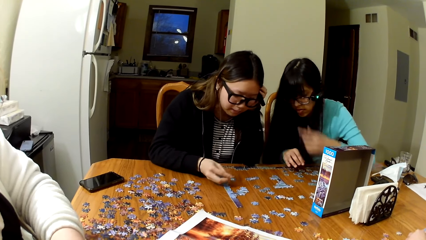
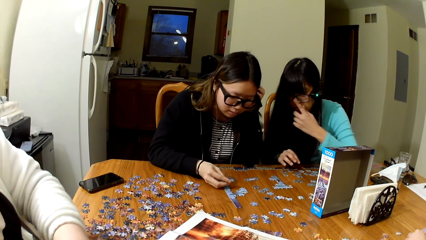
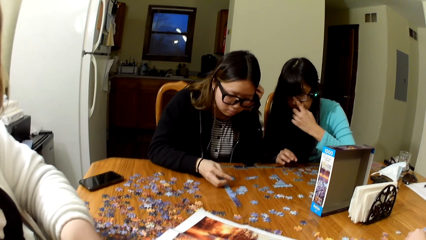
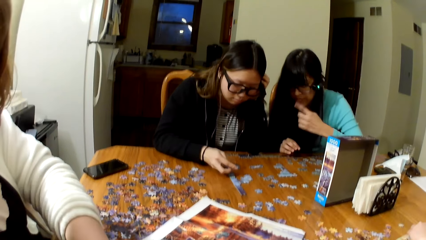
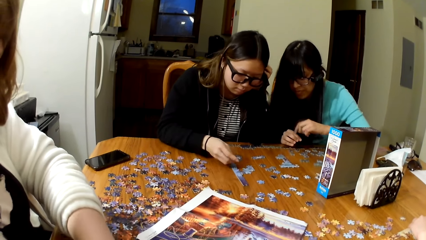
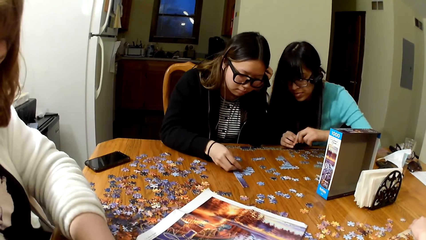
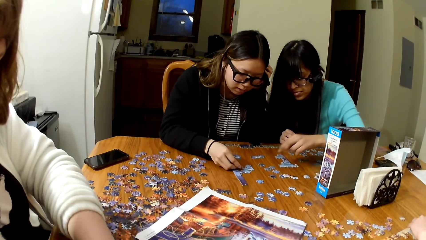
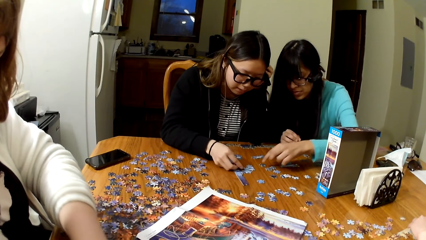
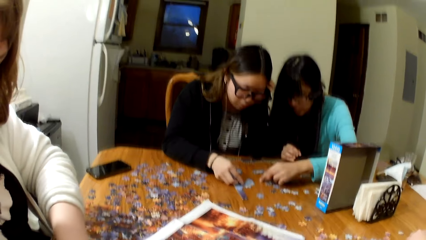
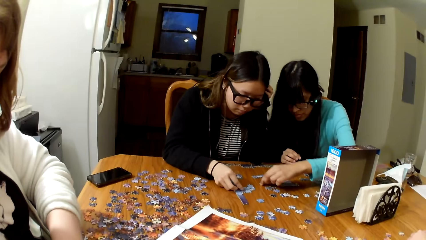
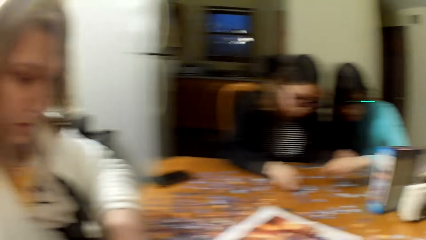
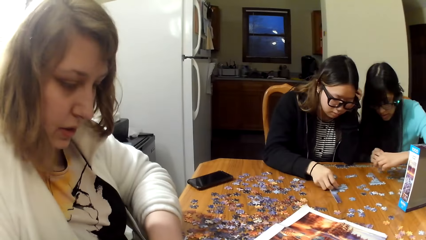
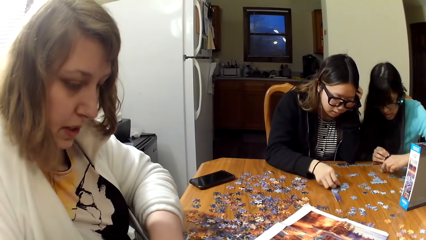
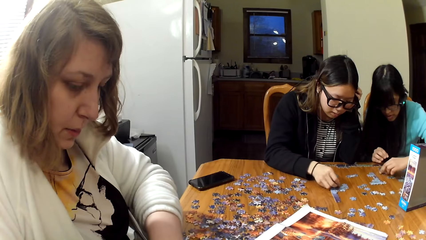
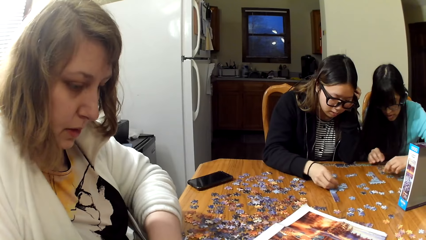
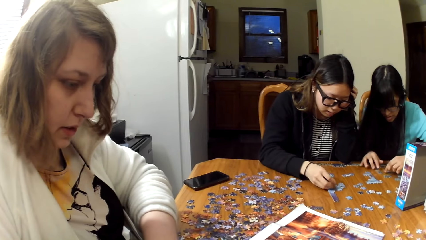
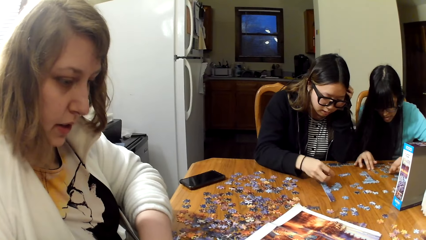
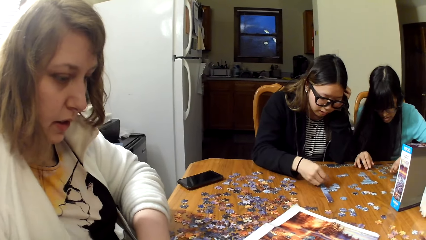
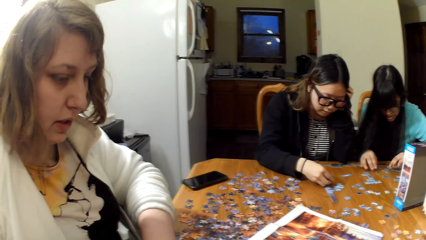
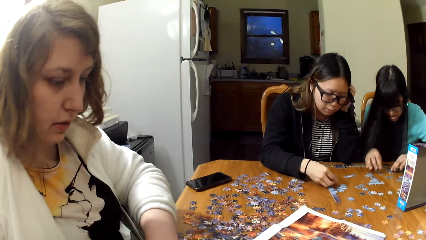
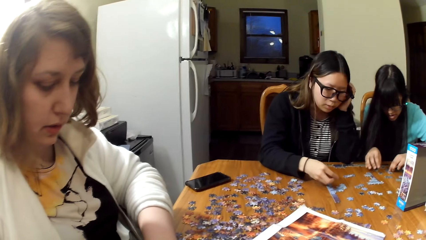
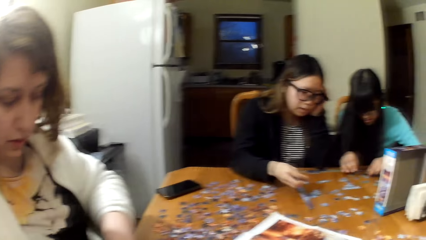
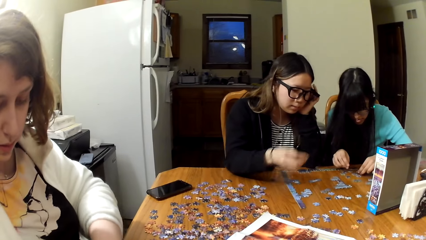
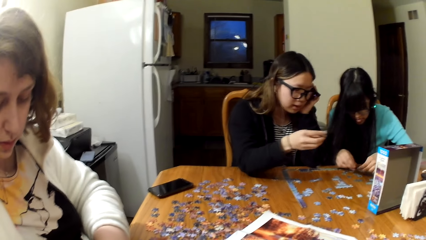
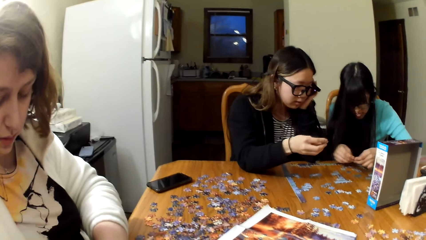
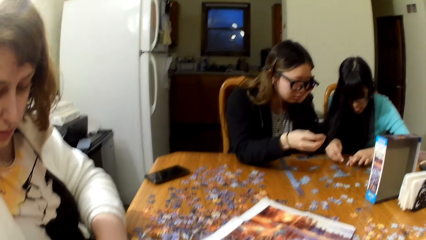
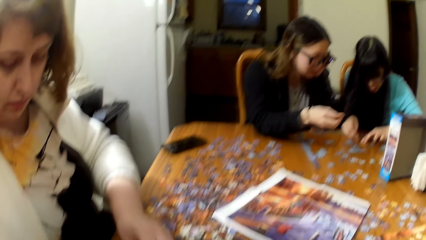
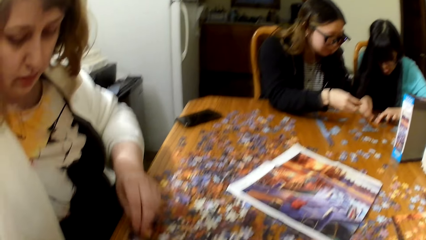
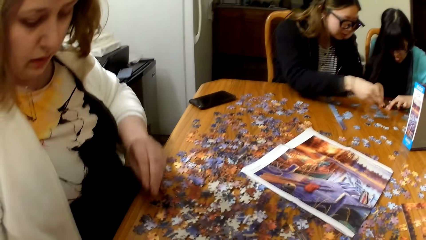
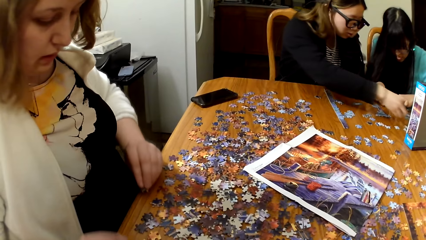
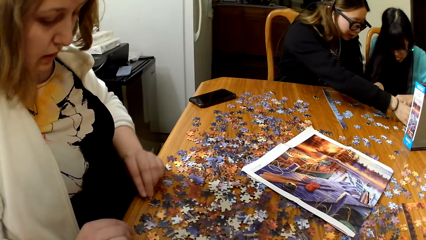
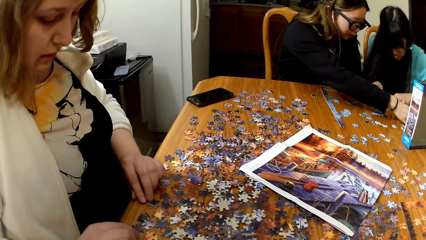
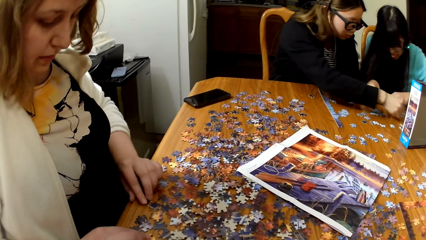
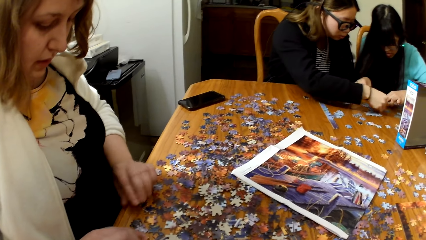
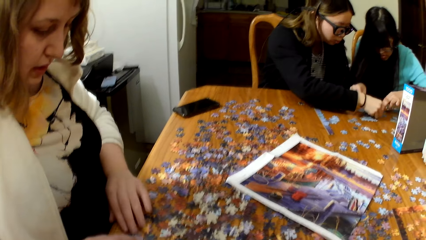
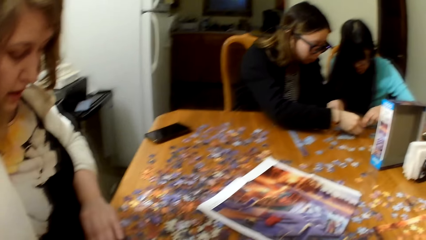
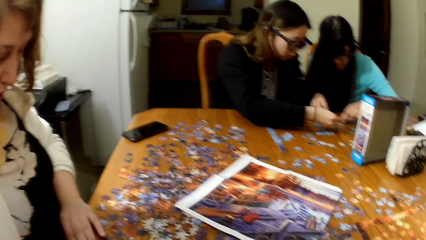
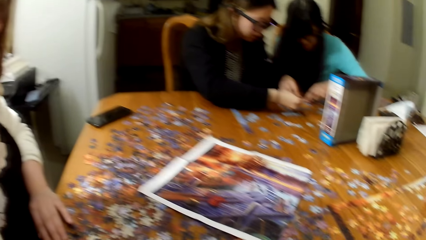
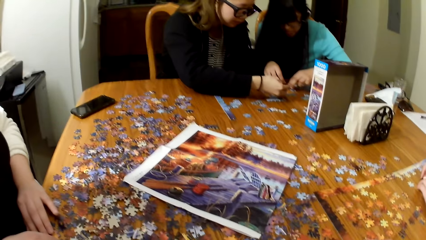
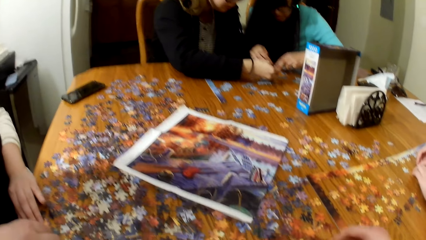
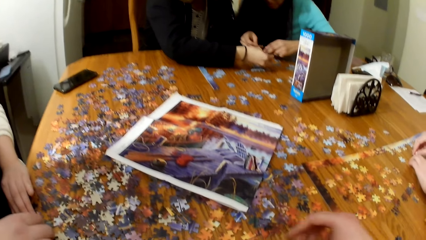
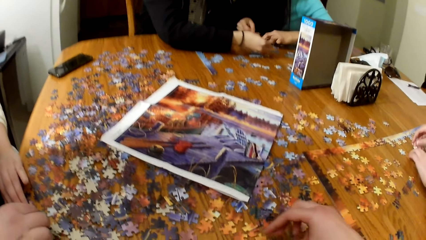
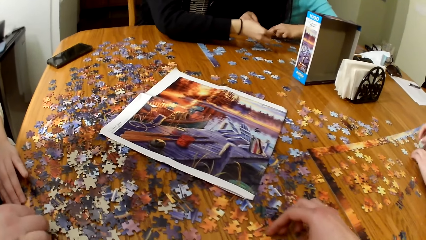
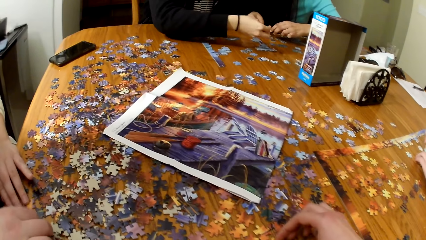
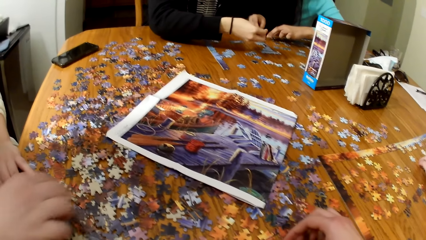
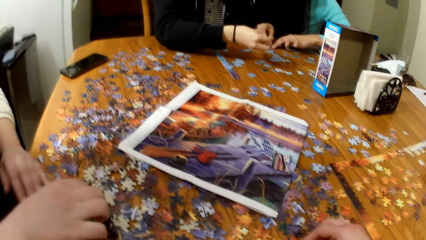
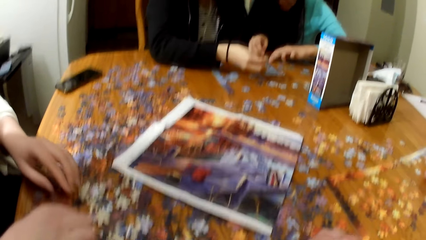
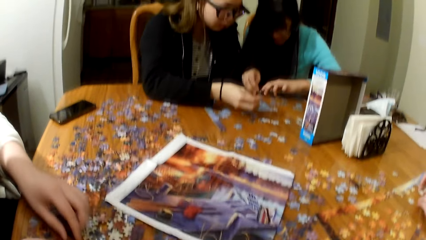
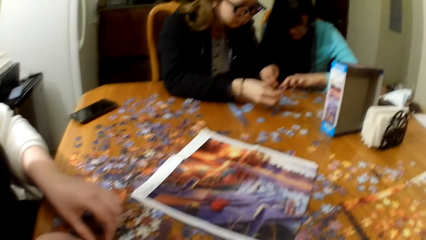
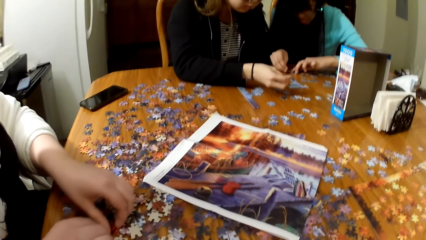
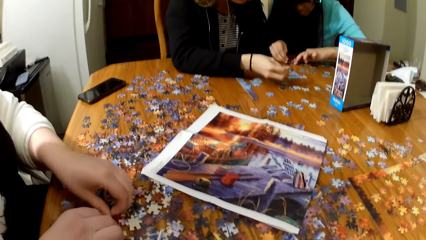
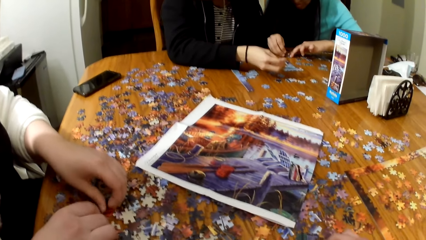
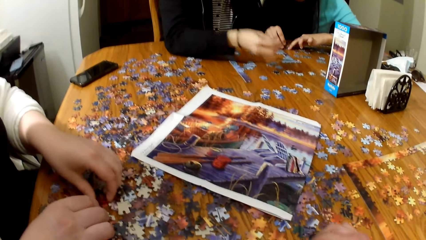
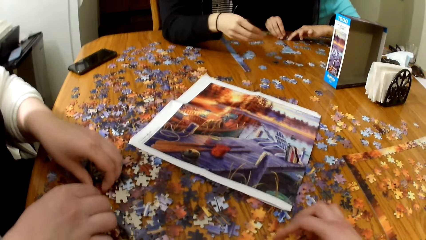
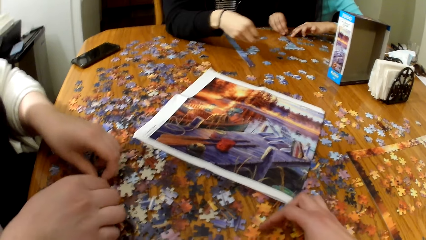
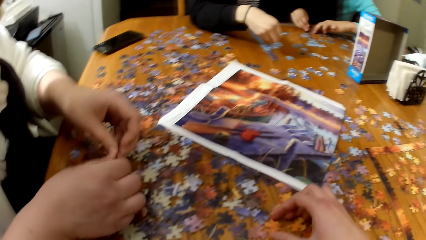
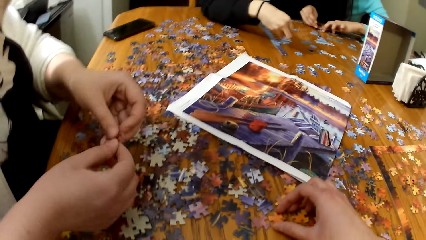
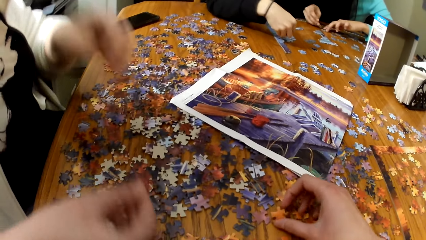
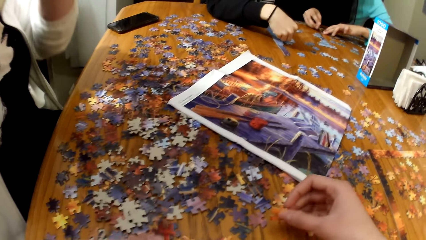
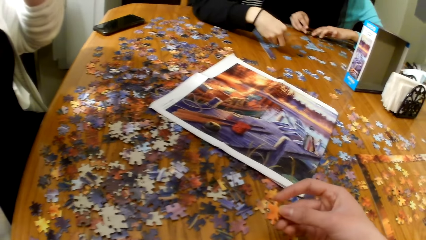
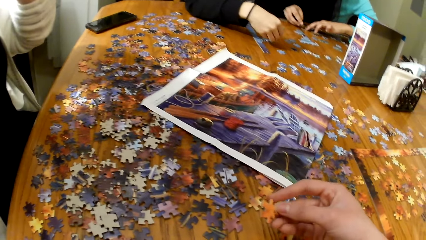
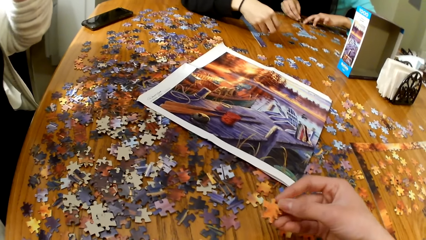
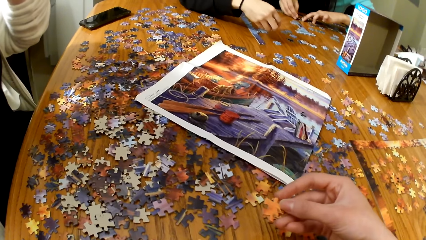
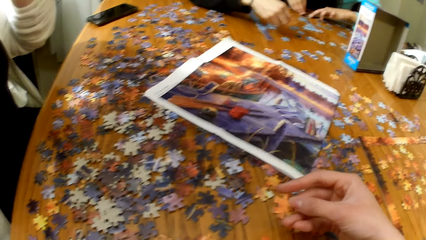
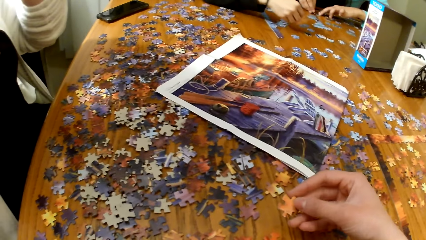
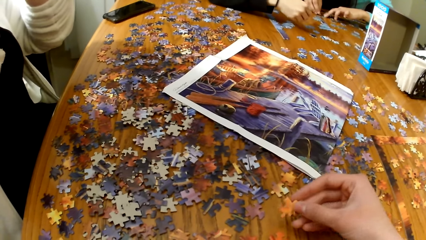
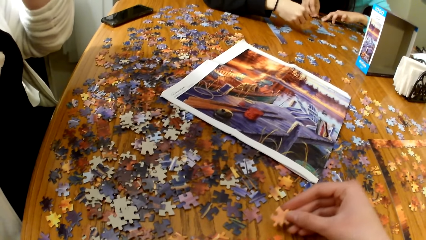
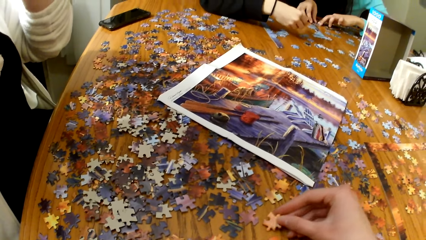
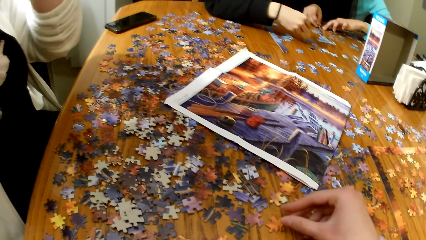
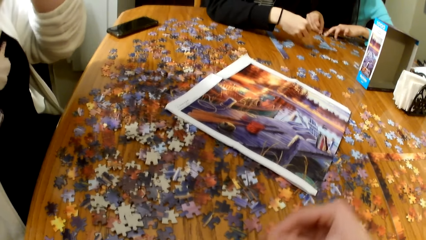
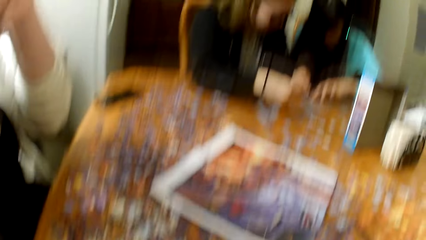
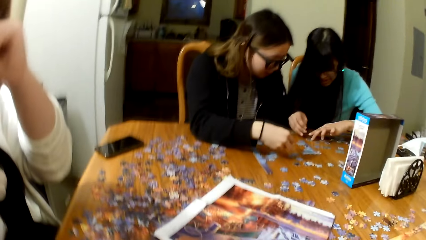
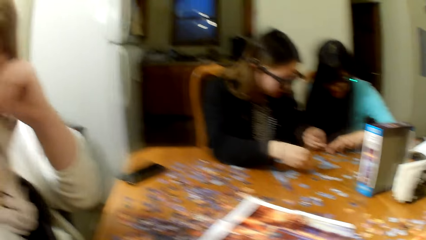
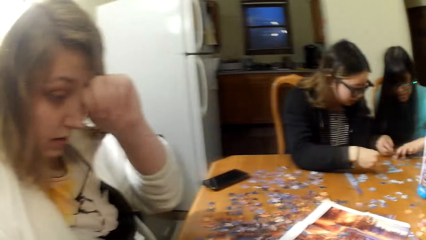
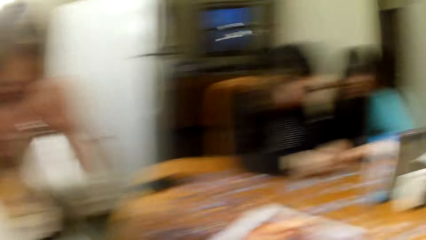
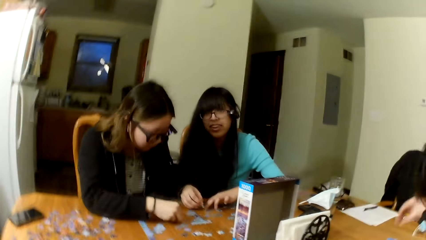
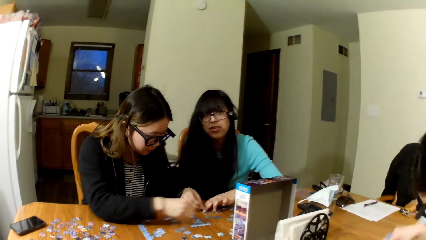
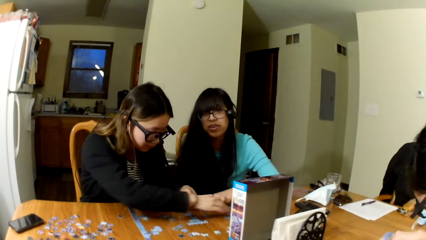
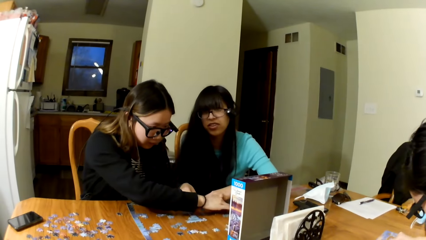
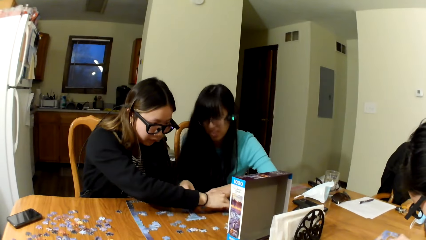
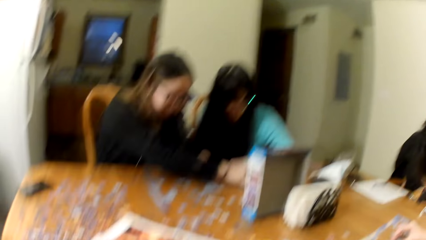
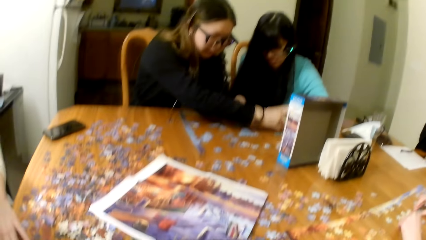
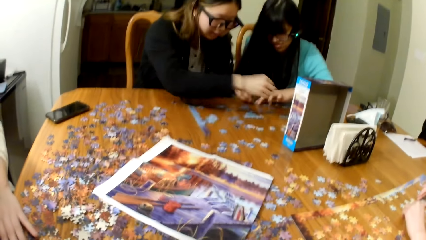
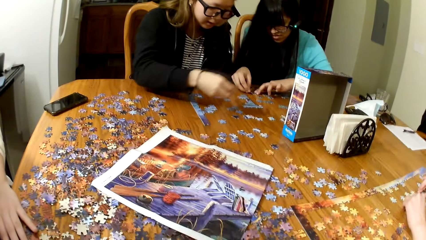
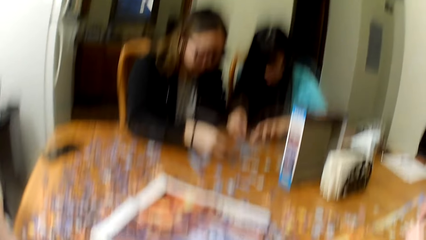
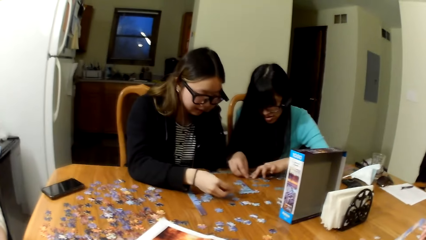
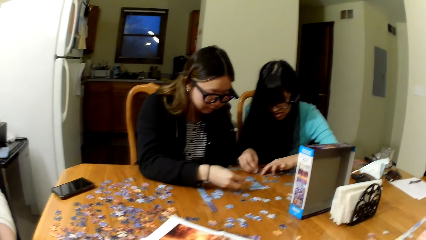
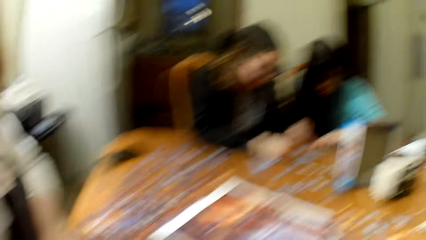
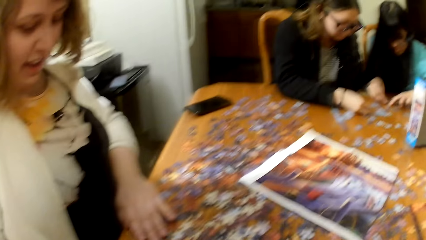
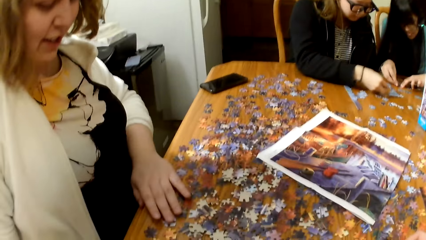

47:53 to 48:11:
A lady plays the jigsaw puzzle. The camera wearer holds the jigsaw.
